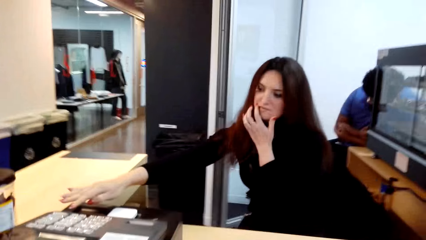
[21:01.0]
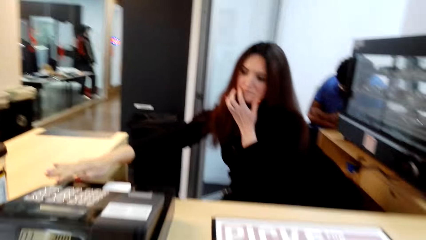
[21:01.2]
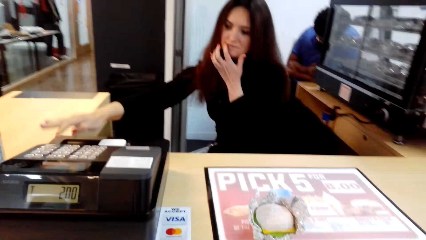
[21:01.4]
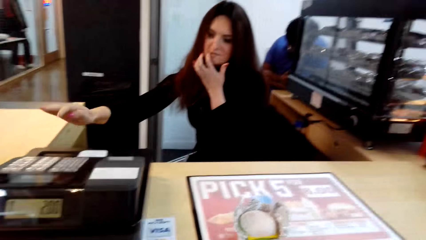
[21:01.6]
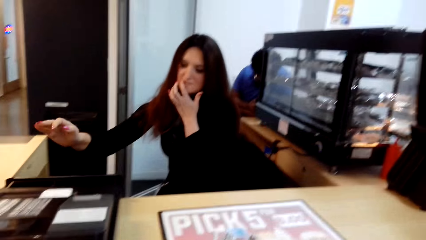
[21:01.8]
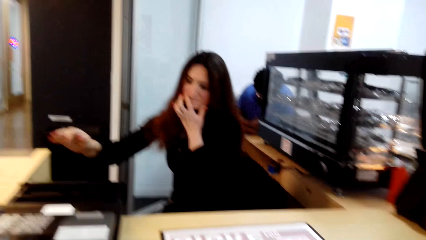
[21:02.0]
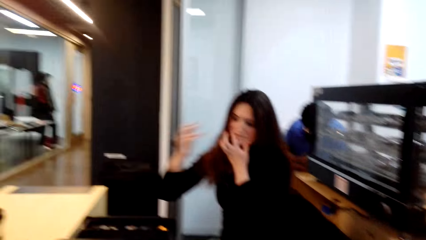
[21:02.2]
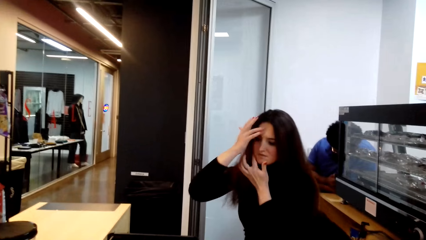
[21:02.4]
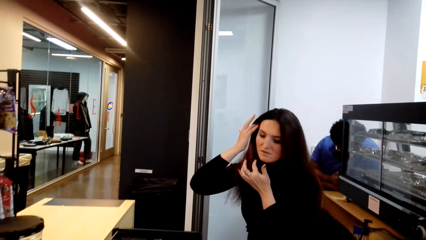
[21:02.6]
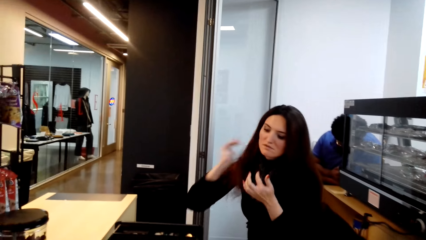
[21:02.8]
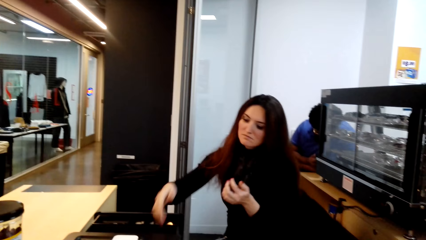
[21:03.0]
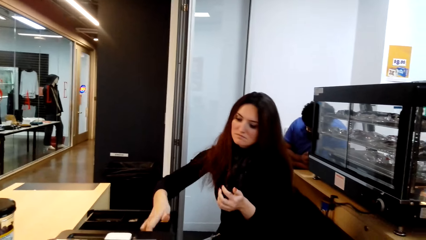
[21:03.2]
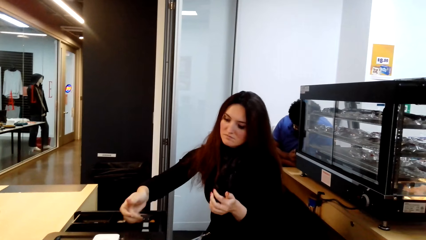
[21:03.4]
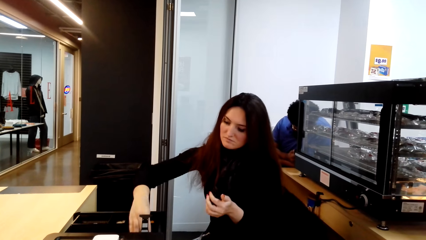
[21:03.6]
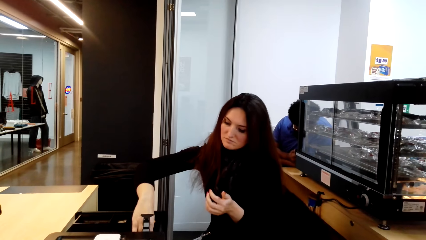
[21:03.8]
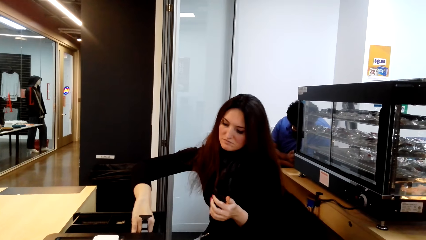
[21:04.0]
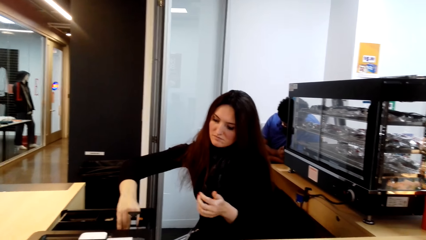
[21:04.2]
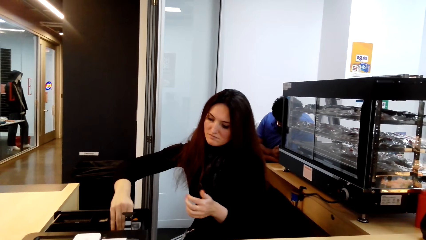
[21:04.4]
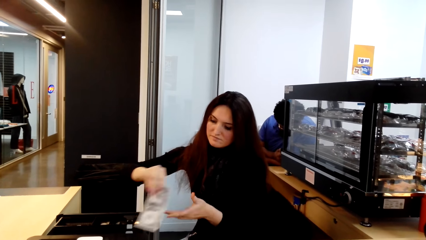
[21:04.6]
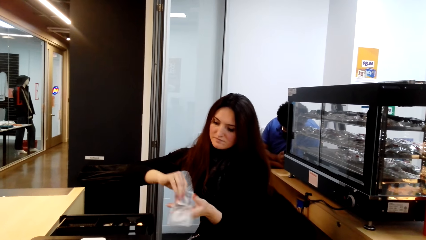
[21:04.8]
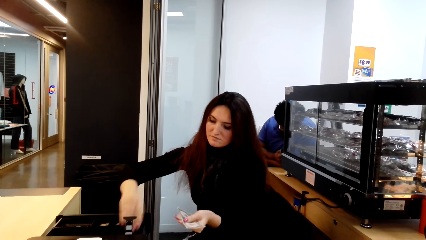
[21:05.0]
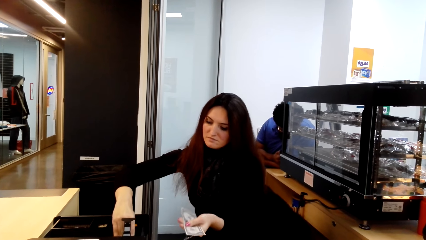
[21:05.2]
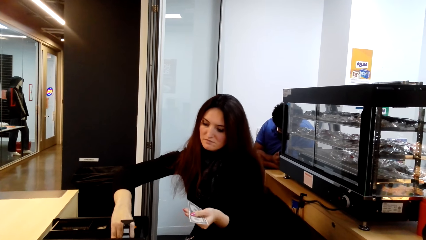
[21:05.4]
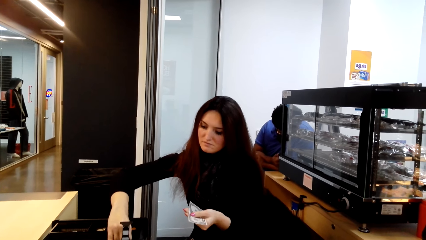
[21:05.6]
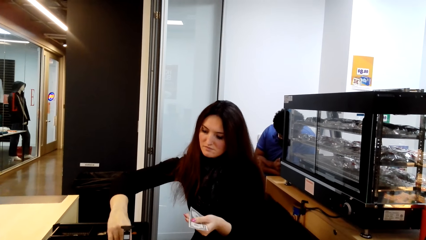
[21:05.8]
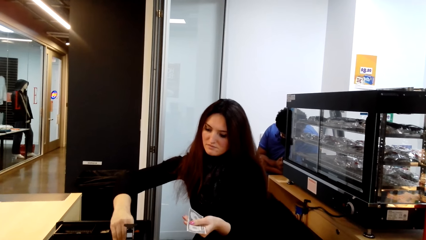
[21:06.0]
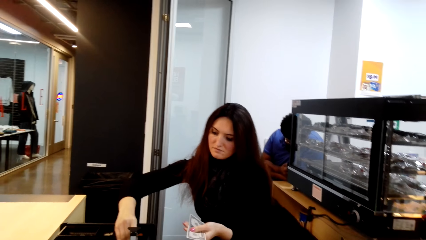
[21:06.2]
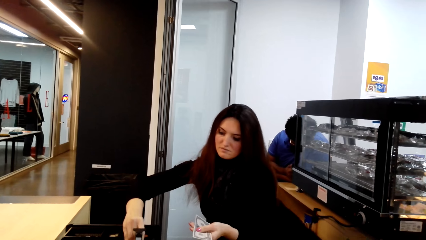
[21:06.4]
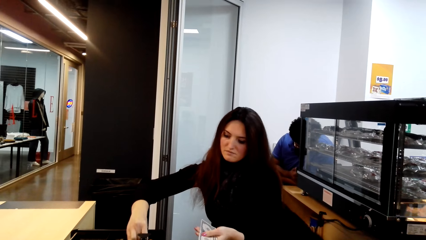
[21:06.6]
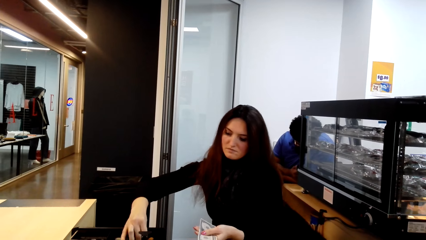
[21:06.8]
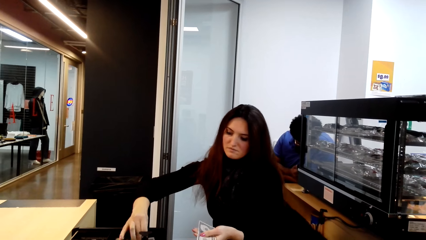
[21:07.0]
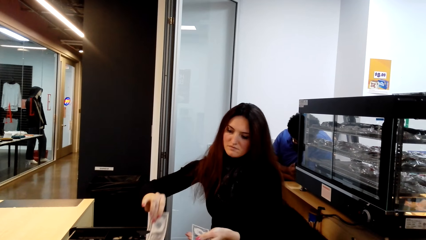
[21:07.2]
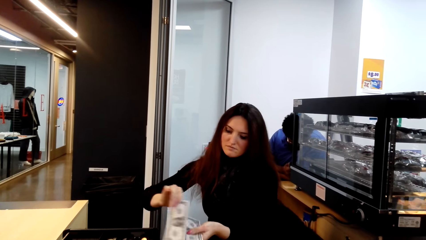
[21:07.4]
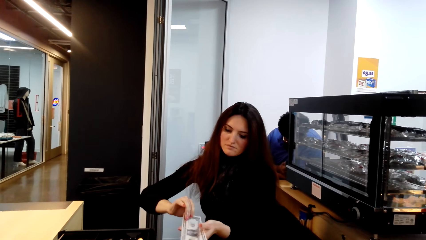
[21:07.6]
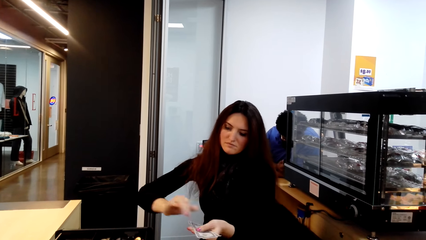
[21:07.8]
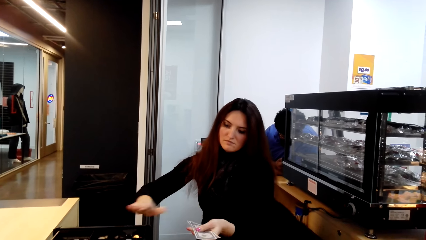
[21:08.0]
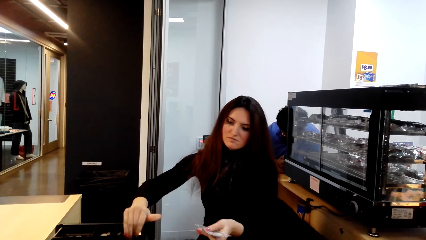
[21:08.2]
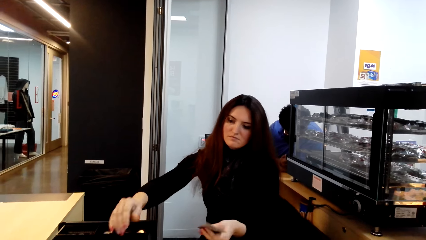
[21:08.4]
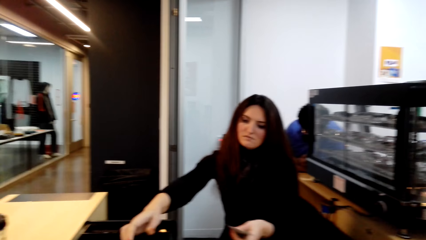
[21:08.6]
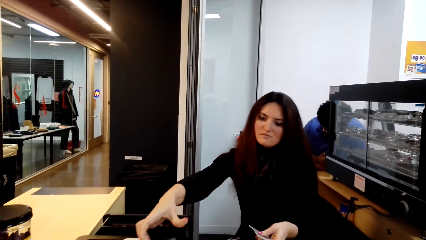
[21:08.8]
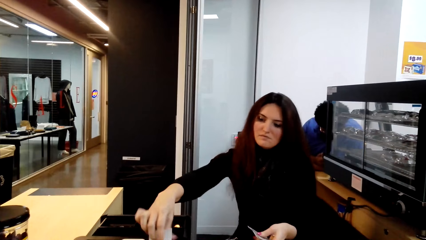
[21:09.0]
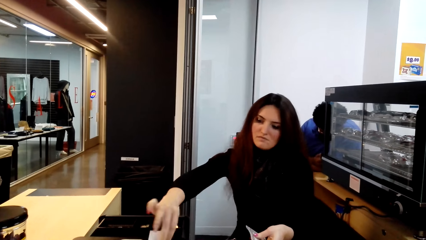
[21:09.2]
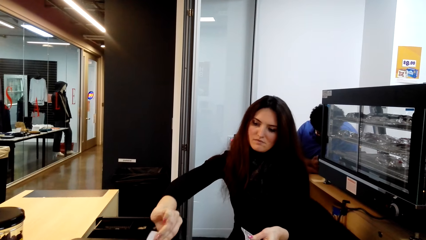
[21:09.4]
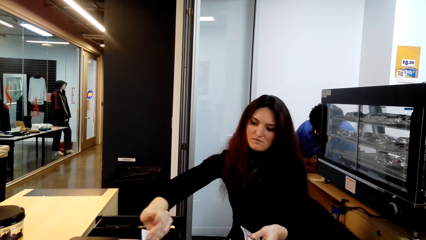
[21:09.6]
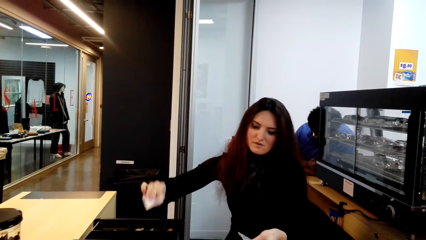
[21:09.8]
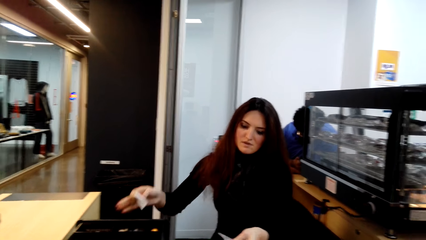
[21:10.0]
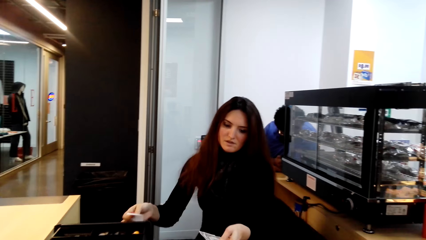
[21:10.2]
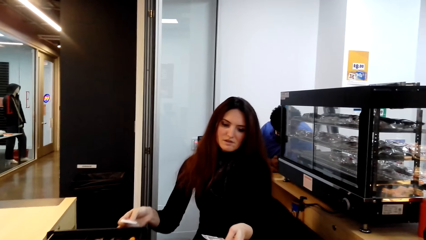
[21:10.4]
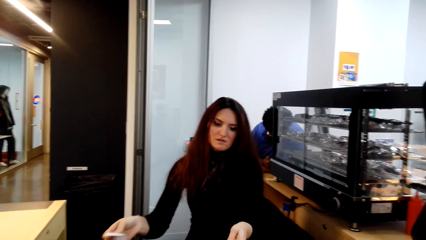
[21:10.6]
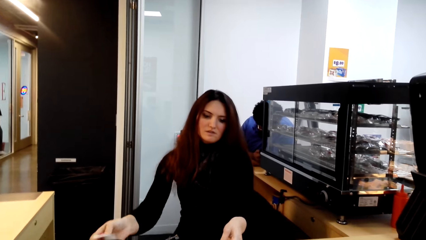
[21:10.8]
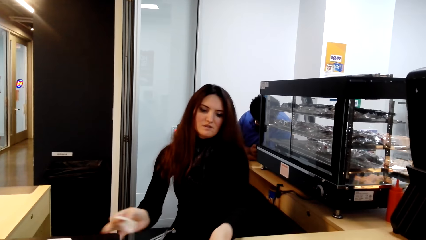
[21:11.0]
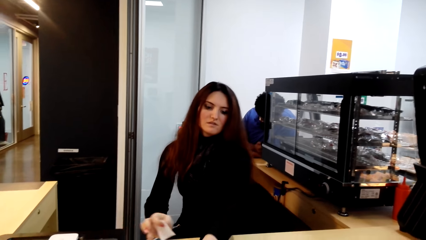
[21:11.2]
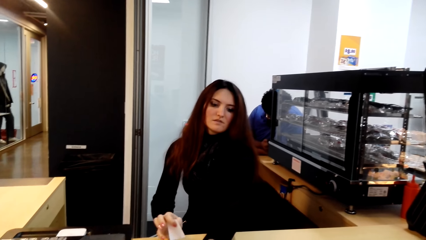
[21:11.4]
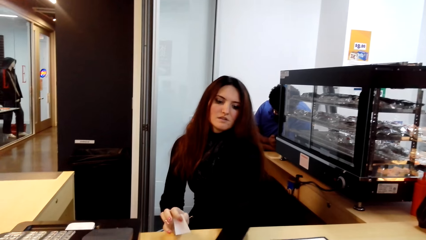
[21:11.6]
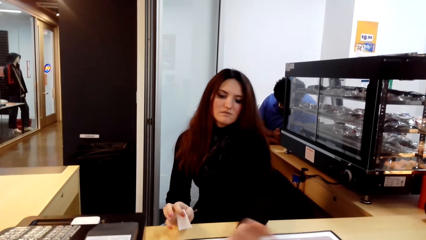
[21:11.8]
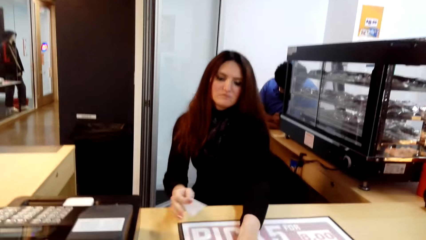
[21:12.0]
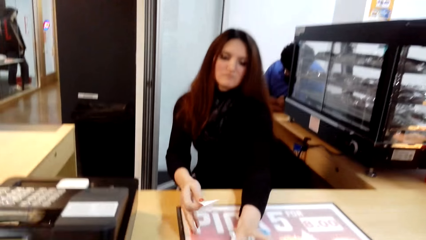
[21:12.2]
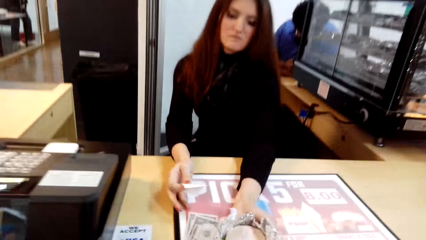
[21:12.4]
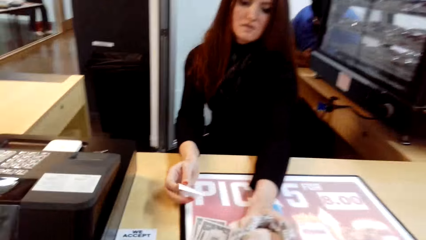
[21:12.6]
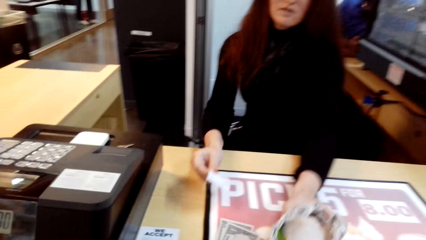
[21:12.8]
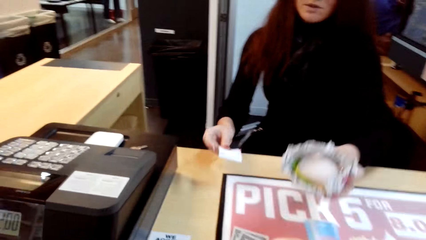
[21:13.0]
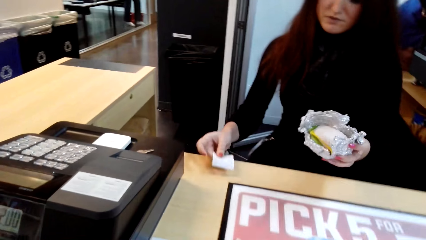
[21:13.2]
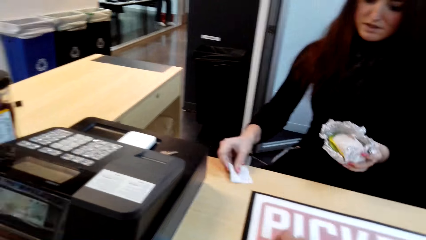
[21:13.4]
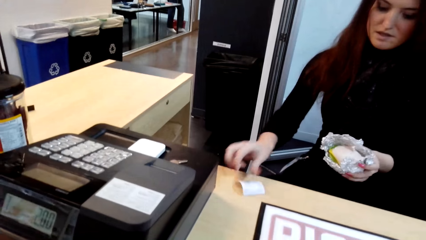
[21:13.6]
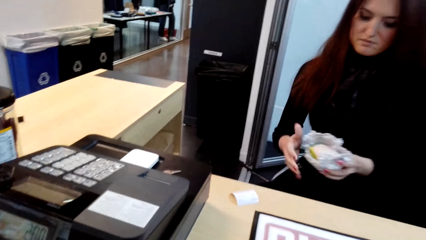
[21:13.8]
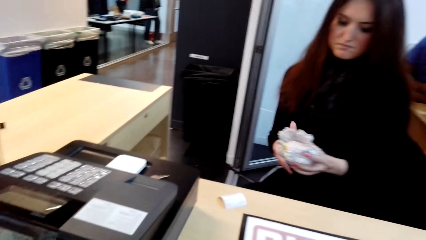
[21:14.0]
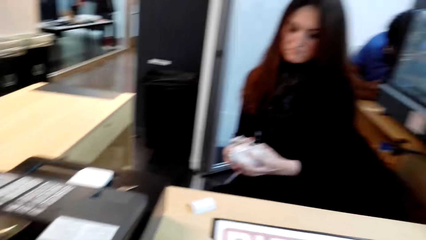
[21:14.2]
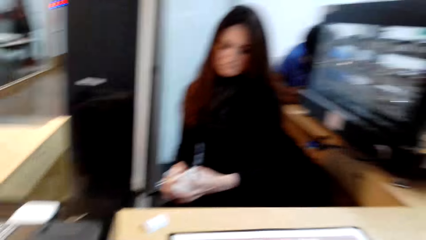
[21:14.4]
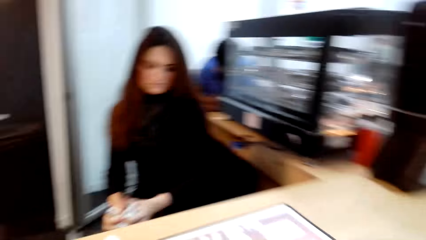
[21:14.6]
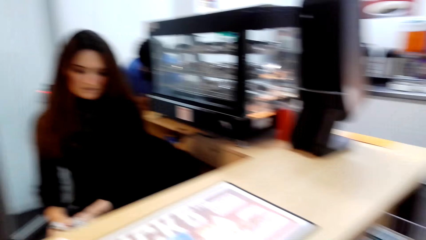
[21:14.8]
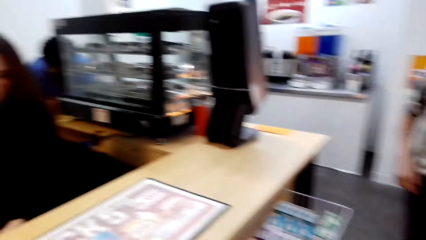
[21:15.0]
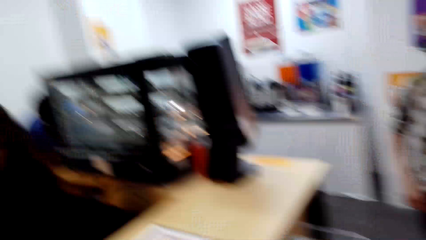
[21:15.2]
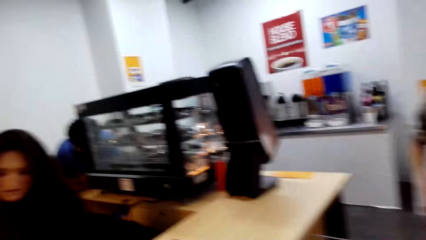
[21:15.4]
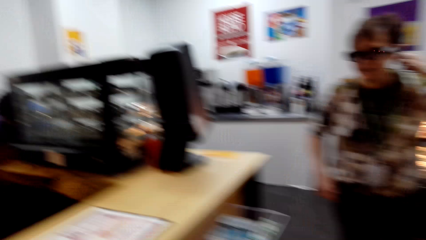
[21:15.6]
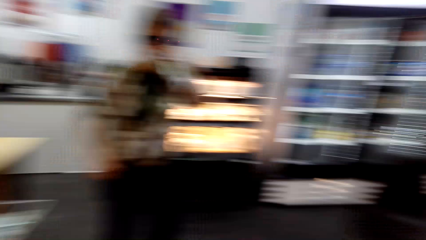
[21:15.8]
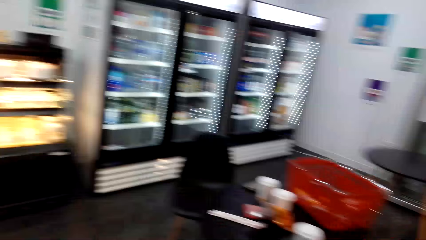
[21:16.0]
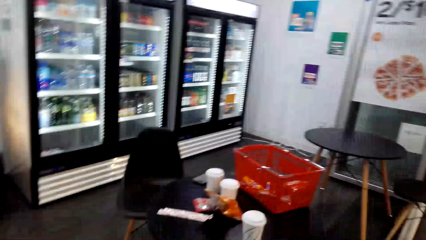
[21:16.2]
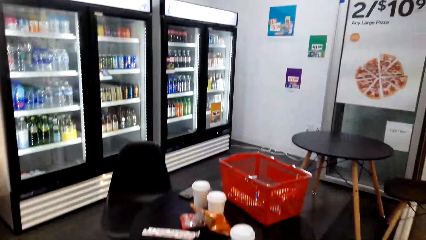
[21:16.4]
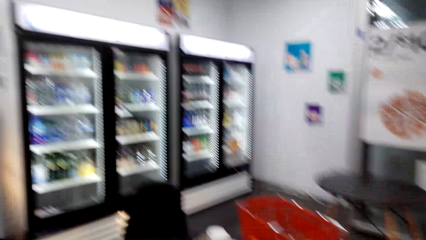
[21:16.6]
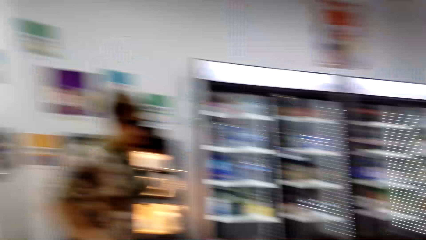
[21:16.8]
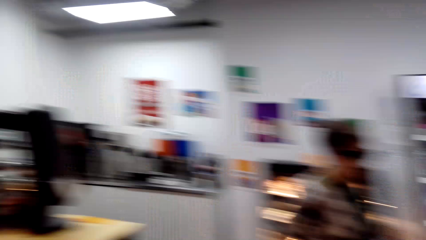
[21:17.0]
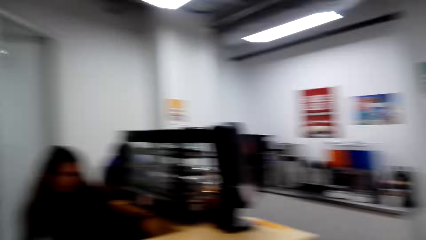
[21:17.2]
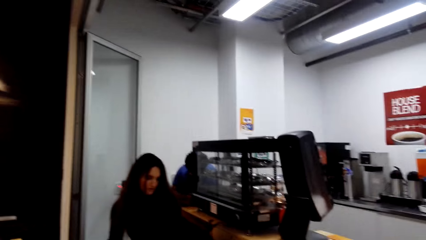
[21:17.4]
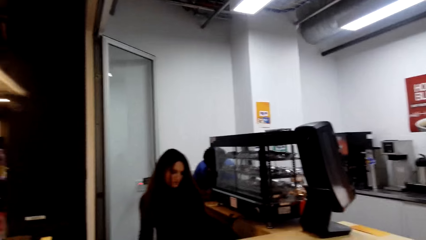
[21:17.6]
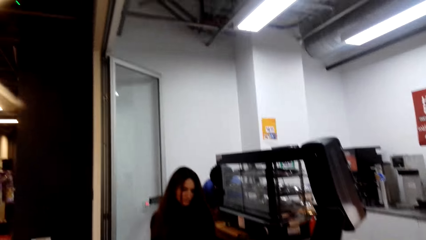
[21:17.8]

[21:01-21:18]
A woman touches the face, touches the hair, and picks up the money. The woman cuts the receipt. The camera wearer takes the burger on the counter. The woman gives out the money, picks up the food, and folds the aluminium foil. Another woman talks. The camera wearer looks around.
